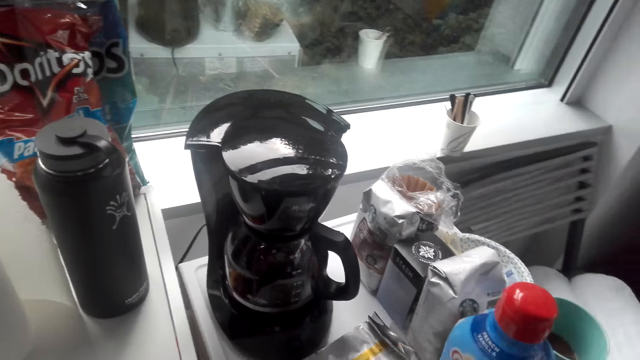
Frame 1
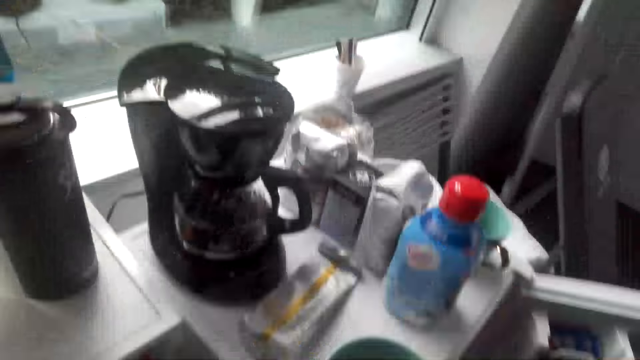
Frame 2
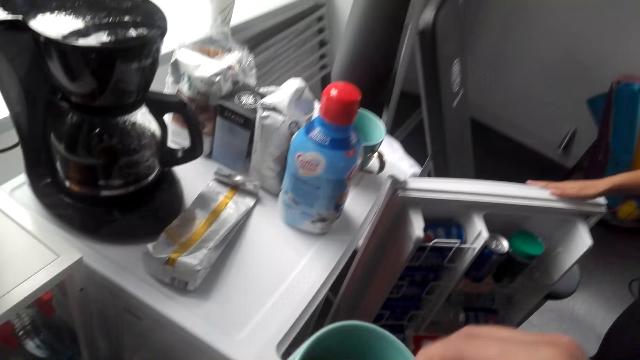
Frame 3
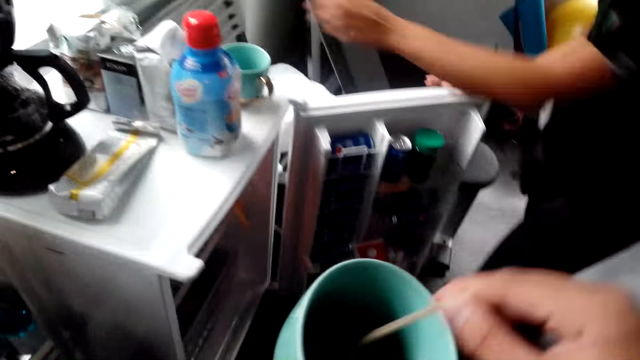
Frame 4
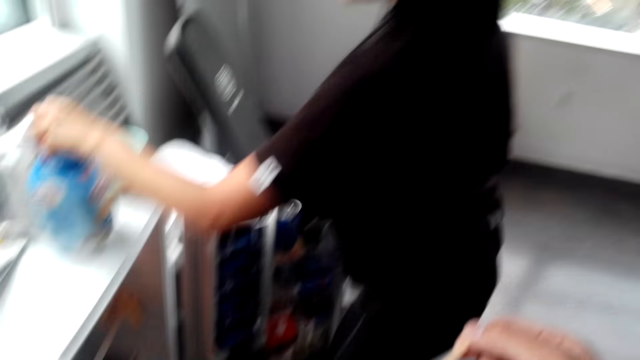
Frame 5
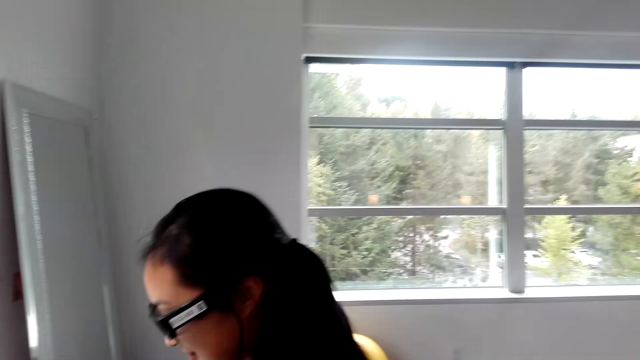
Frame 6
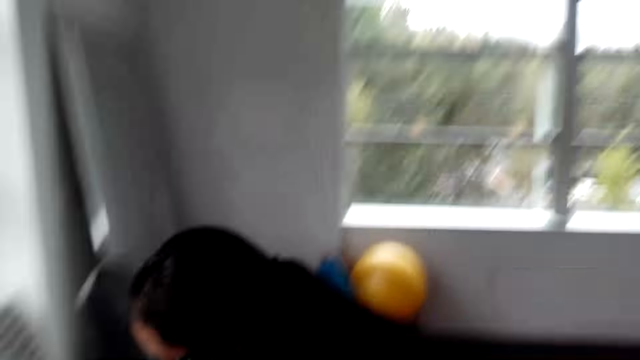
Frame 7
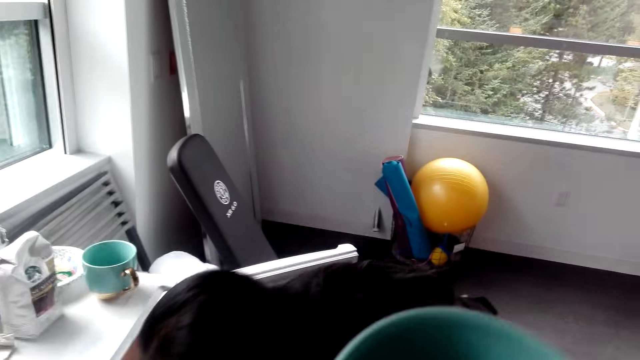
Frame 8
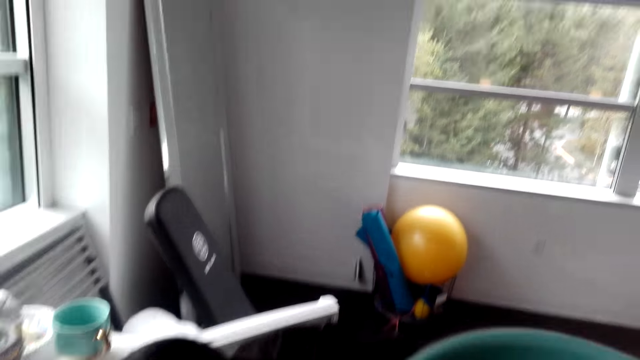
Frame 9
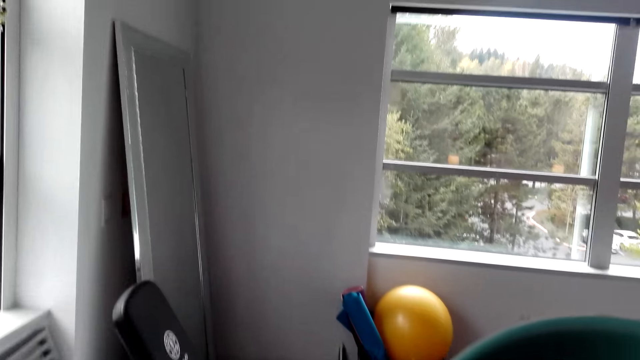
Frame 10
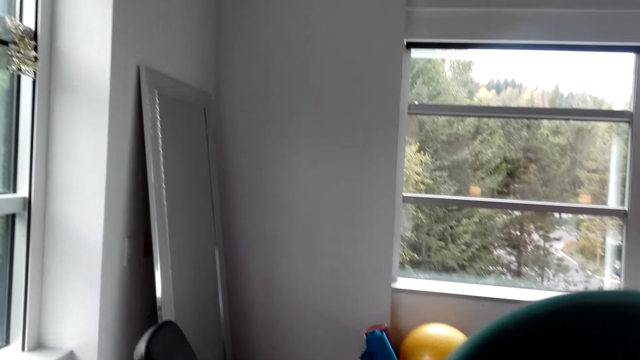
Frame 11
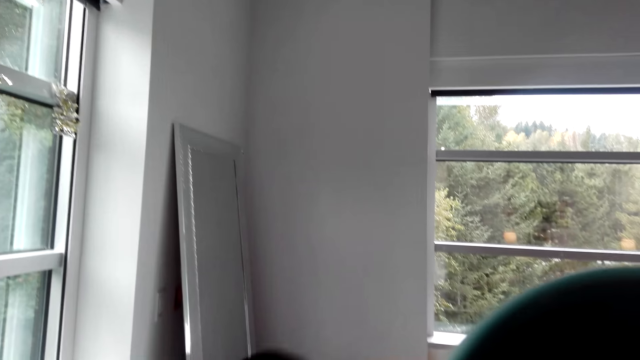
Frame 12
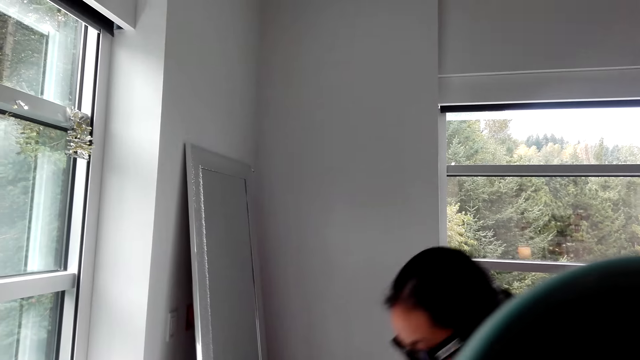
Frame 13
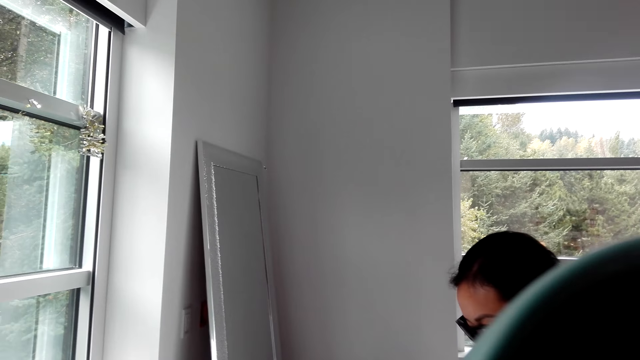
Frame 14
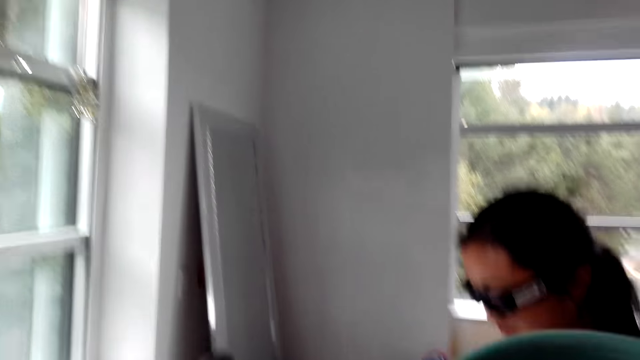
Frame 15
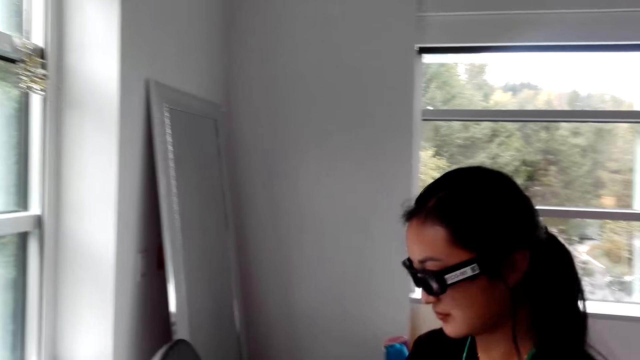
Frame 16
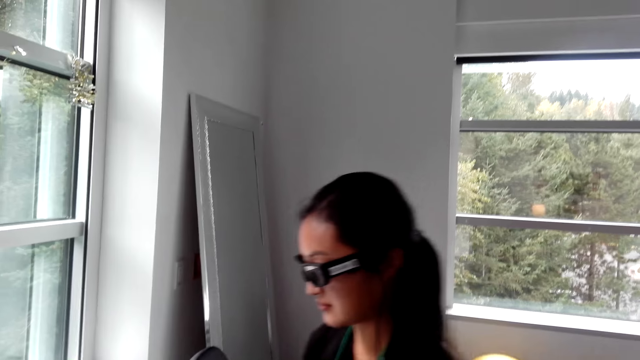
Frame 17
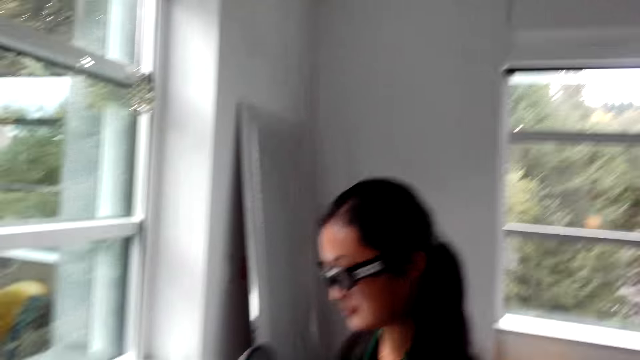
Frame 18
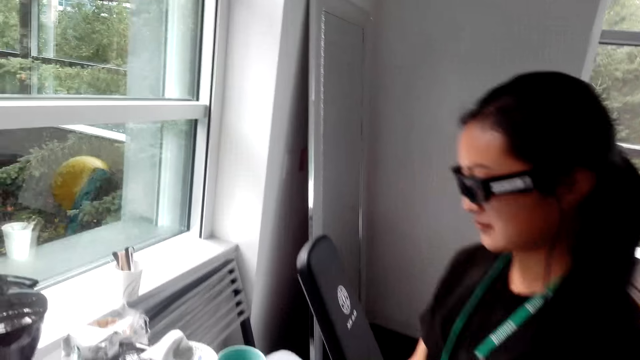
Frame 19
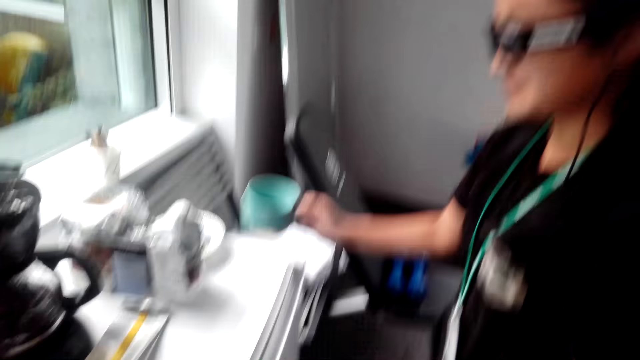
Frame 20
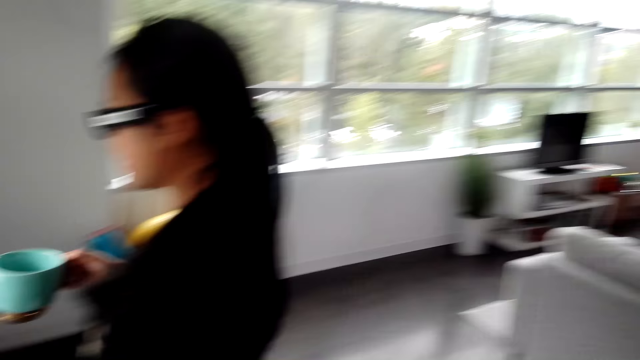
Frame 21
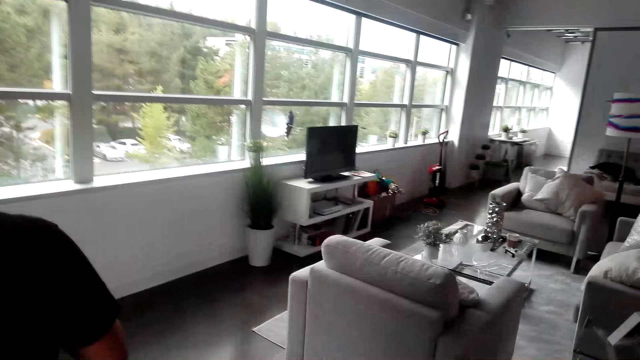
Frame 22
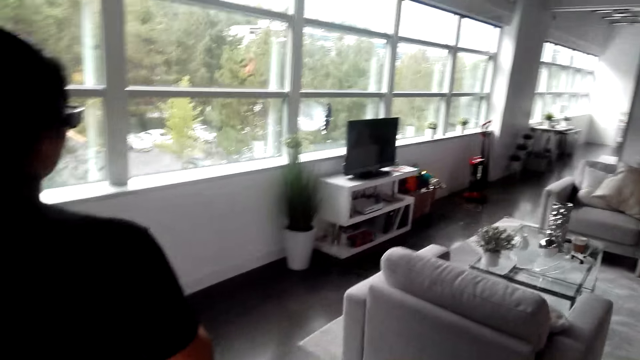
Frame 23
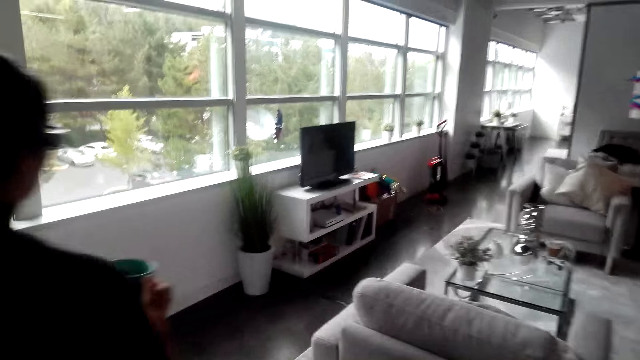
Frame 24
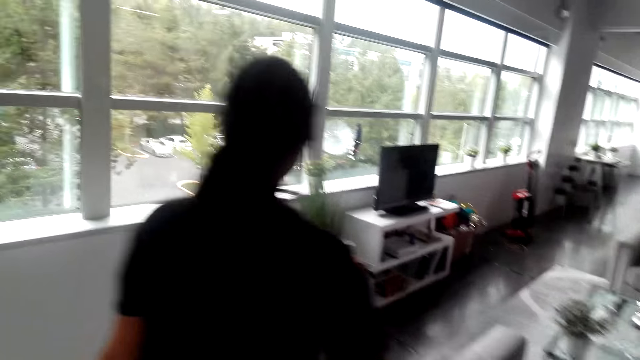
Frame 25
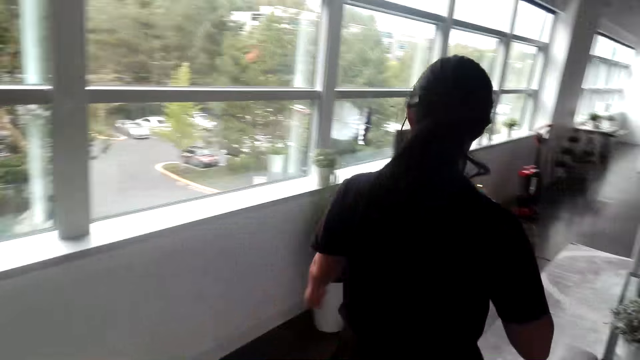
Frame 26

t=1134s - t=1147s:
The camera wearer picks the cup of tea. They stir the tea with a stir stick. The woman picks the coffee creamer bottle, touches something, and places the coffee creamer bottle in the storage cabinet. The camera wearer drinks the coffee. The woman picks the tea cup. The camera wearer walks in the room. The woman walks in the room. The camera wearer moves towards the seating area.

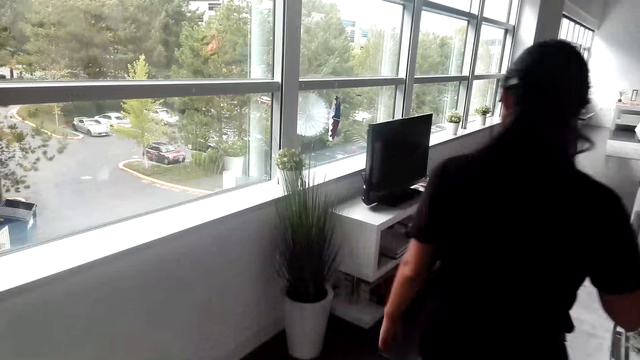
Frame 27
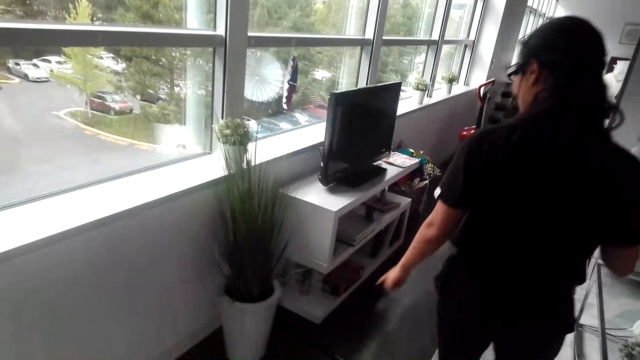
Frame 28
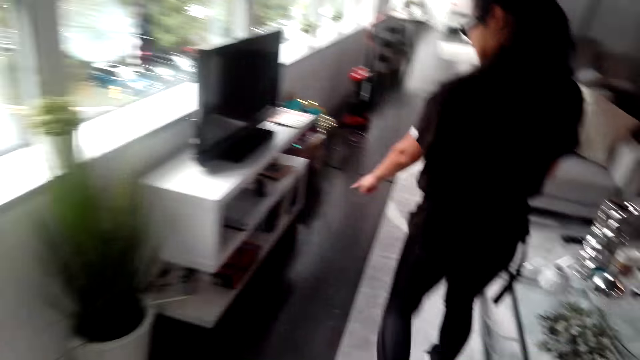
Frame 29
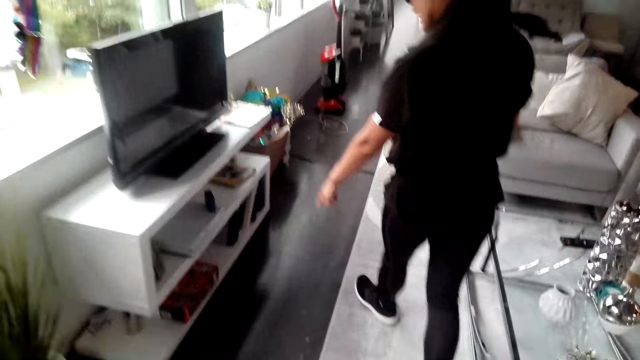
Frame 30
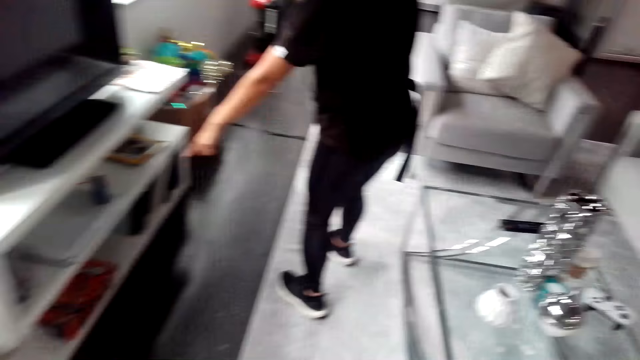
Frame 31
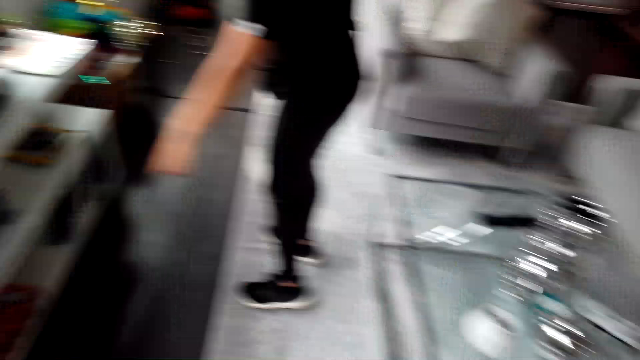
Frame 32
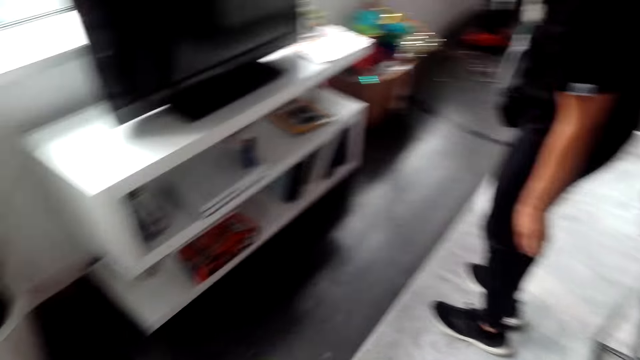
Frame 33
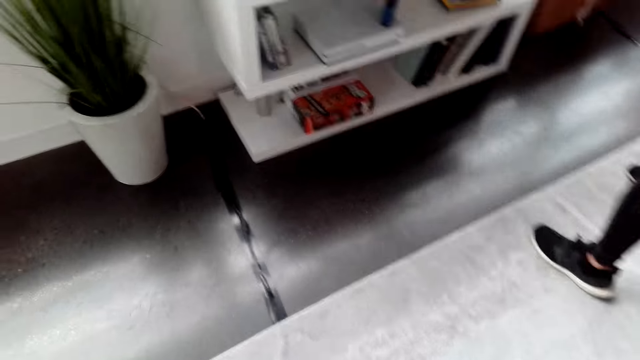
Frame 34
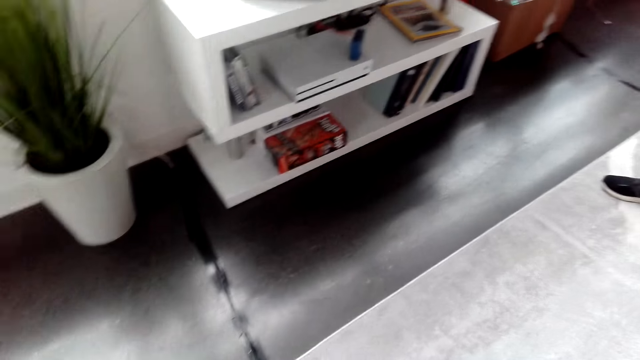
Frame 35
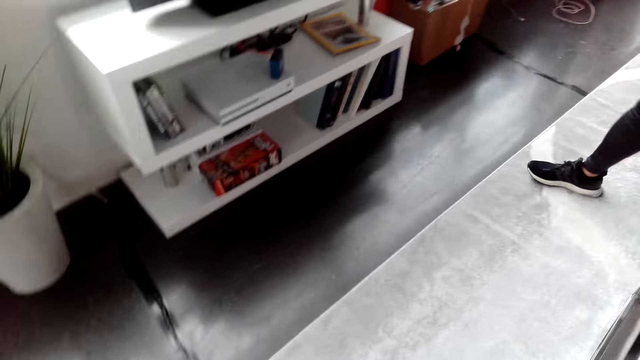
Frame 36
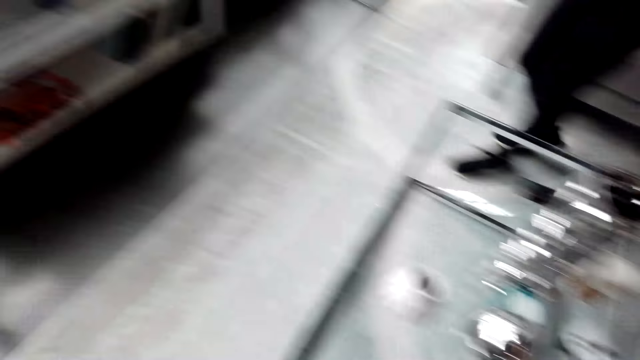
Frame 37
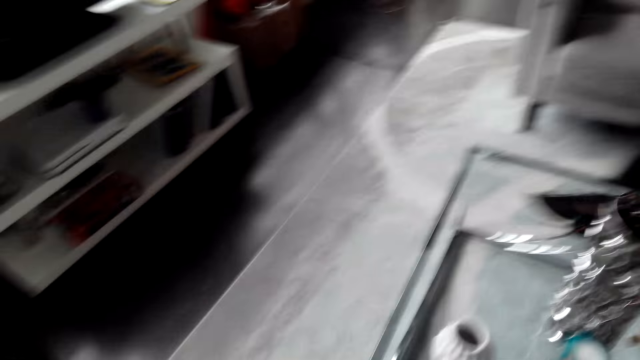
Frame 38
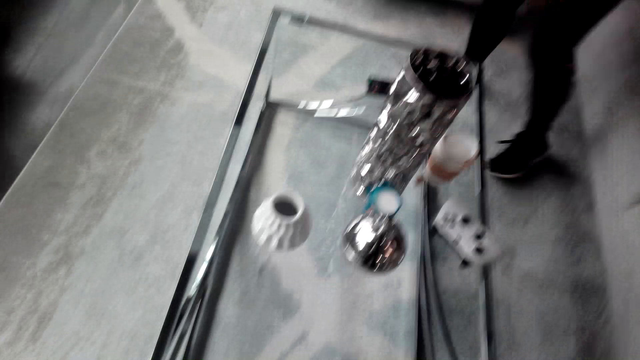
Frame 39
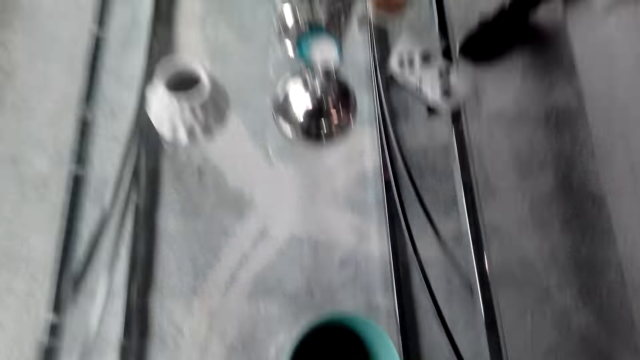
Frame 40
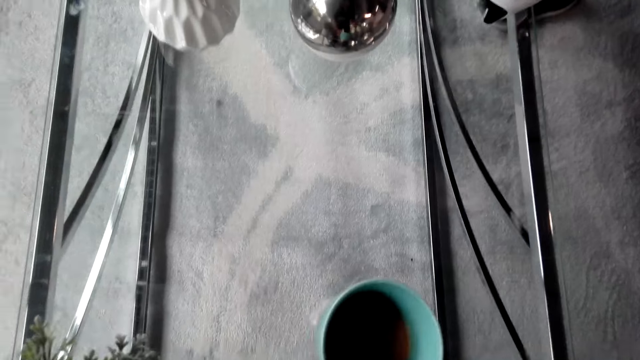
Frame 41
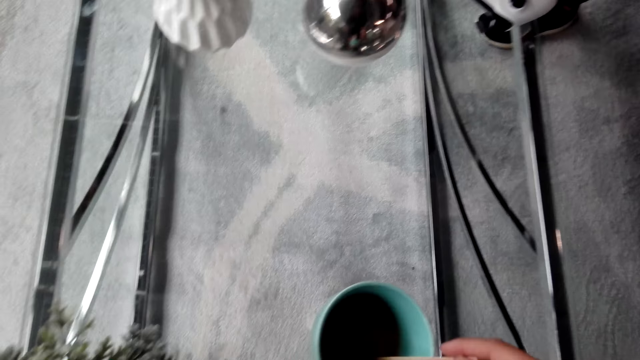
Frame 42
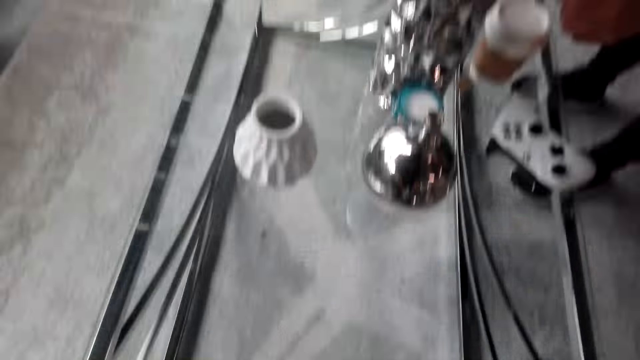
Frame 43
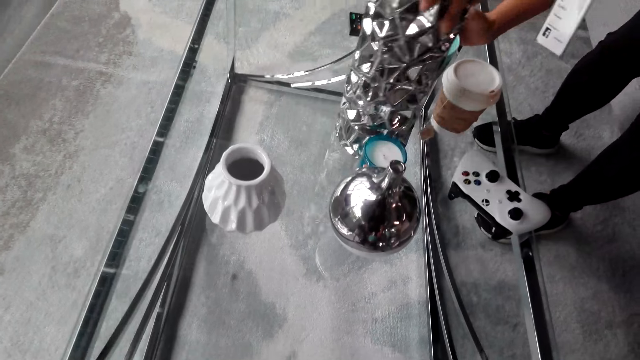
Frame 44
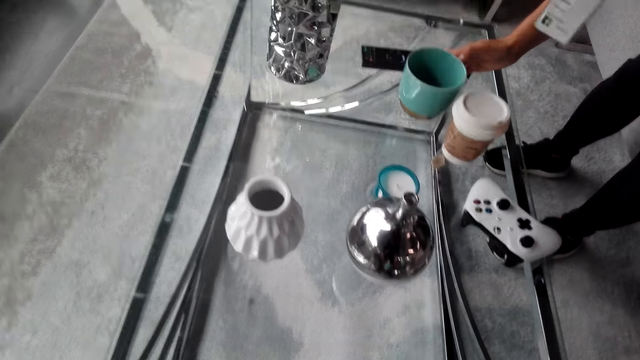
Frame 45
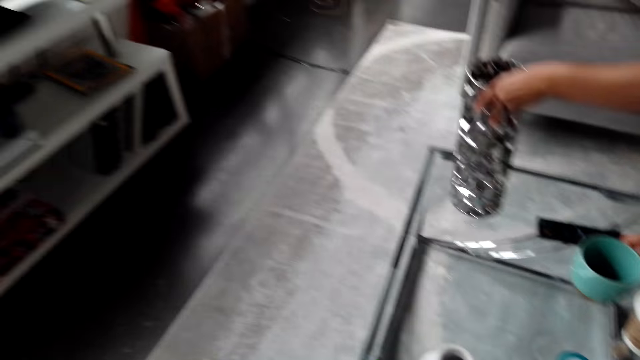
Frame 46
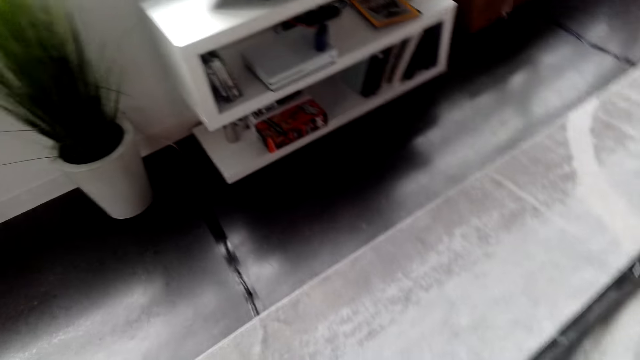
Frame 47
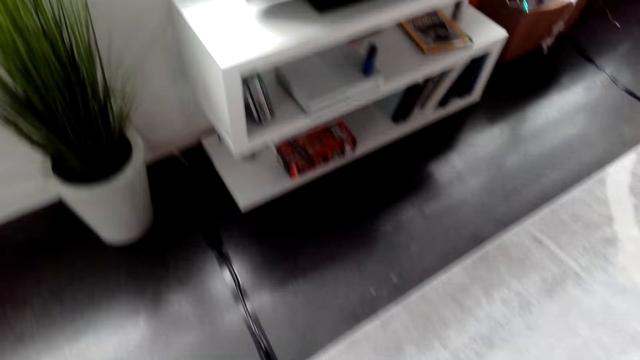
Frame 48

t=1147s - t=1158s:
A woman points at the shelf. The woman moves in the room. The woman picks up a table decoration. The woman moves a glass on the table. The woman drops the table decoration.
